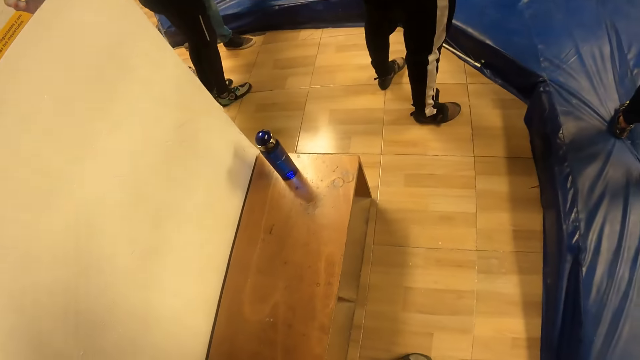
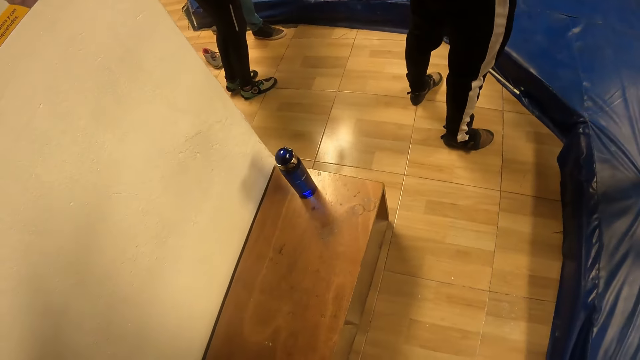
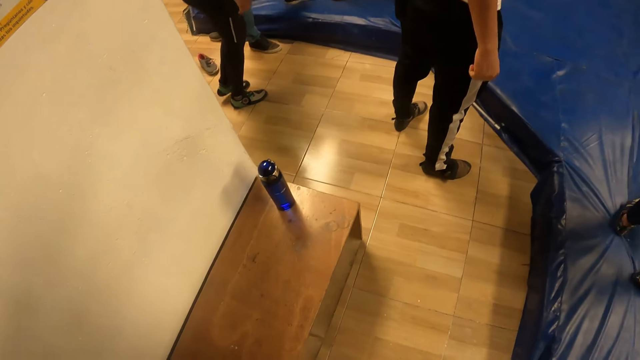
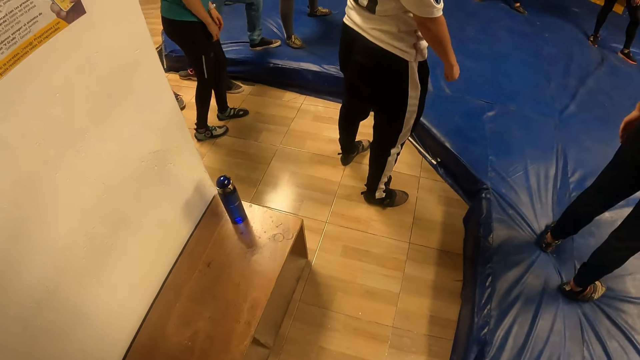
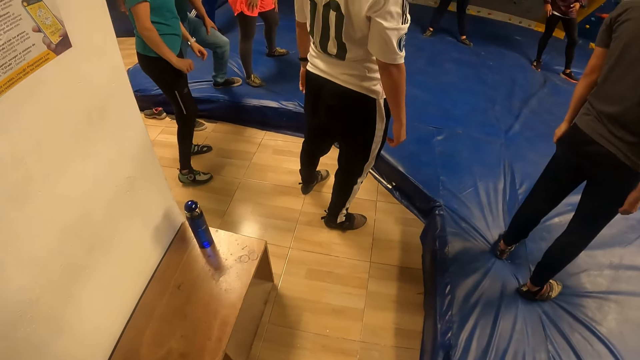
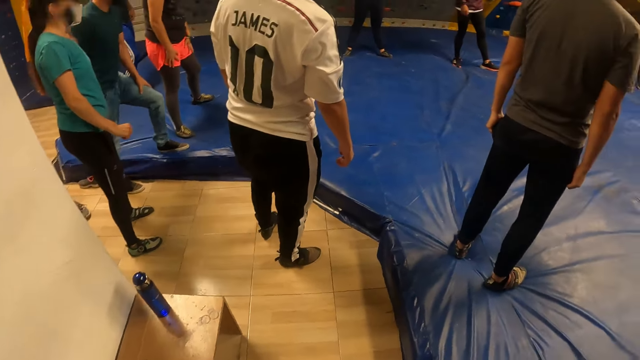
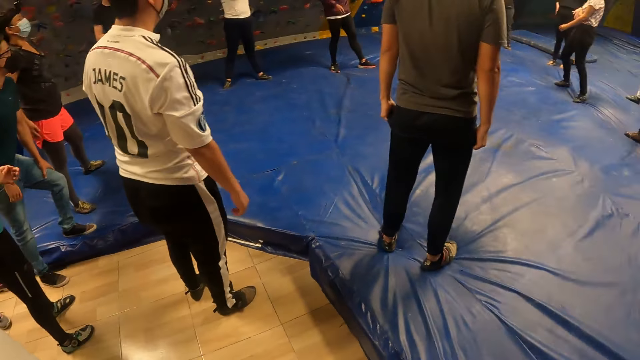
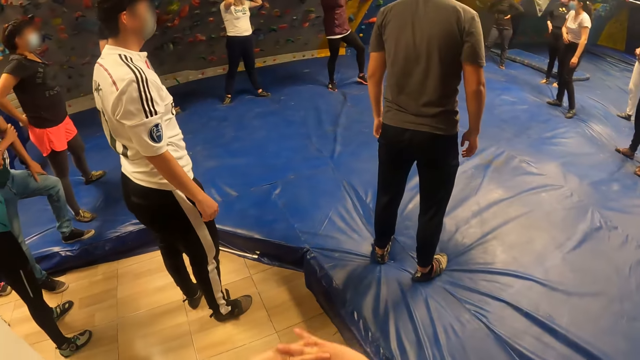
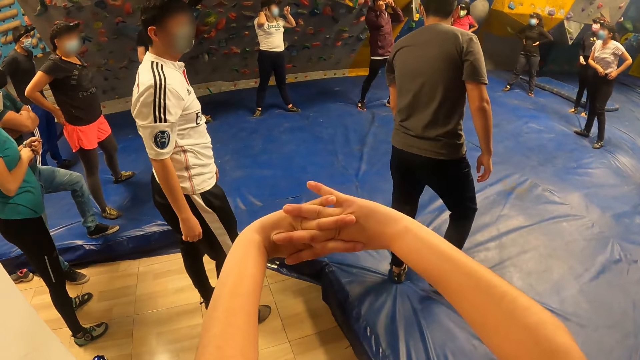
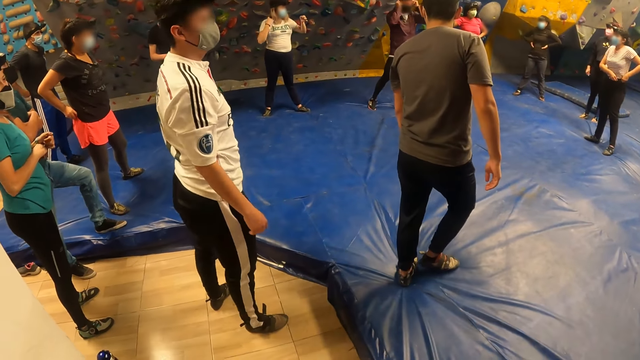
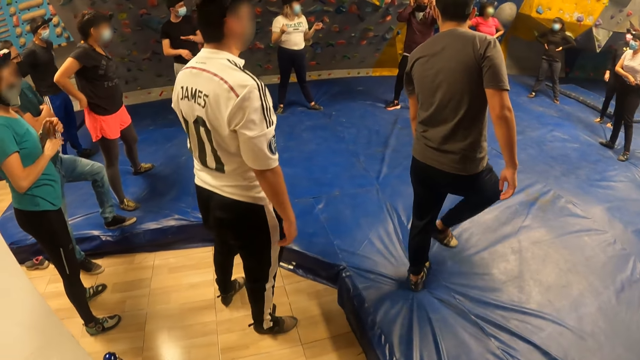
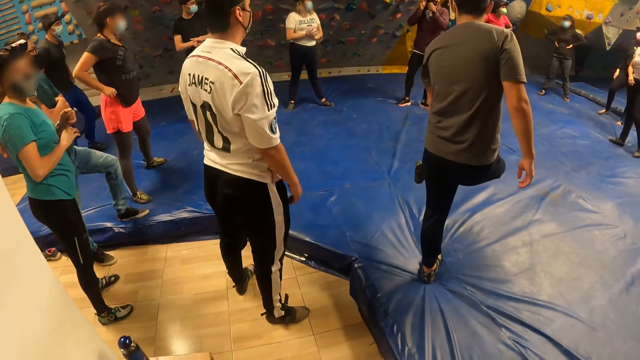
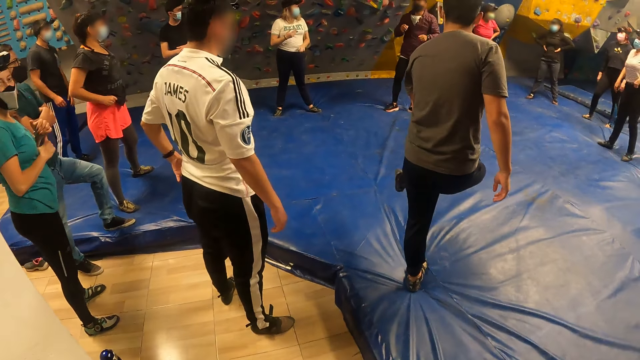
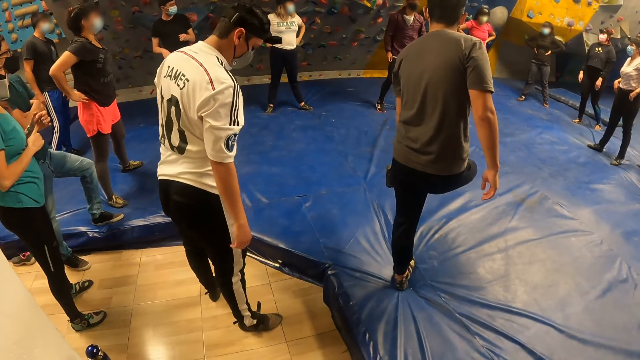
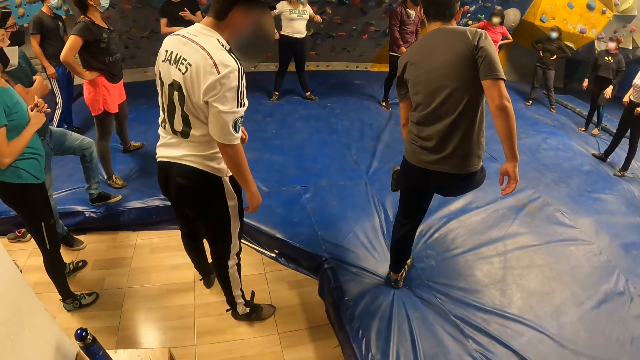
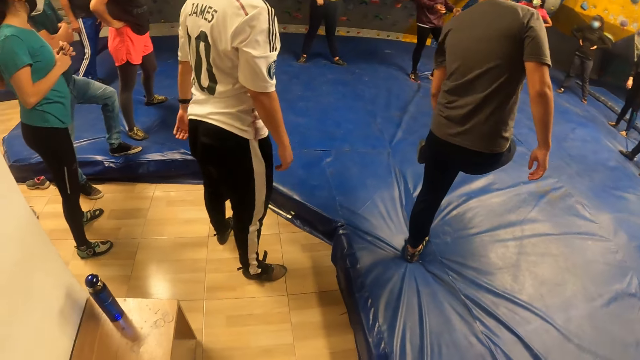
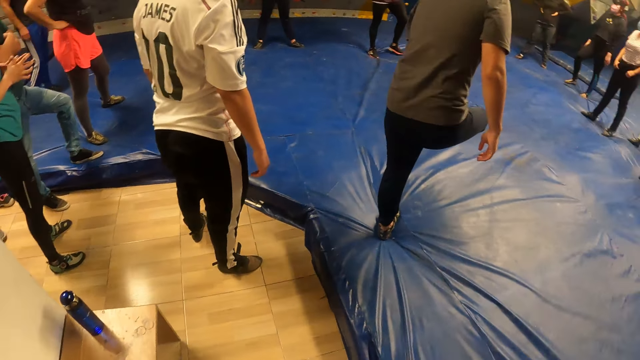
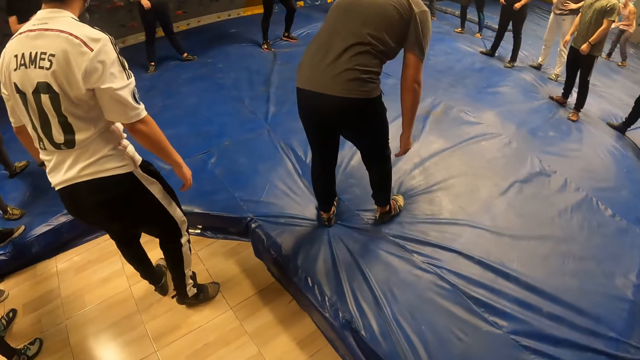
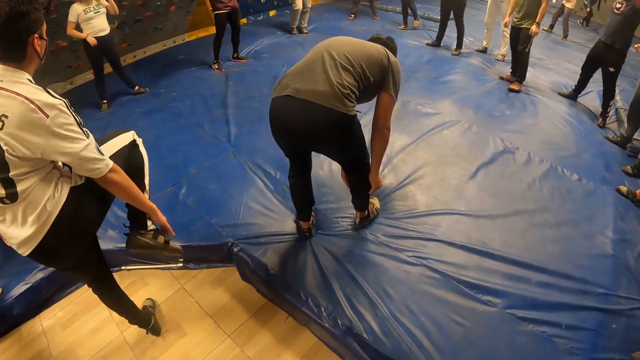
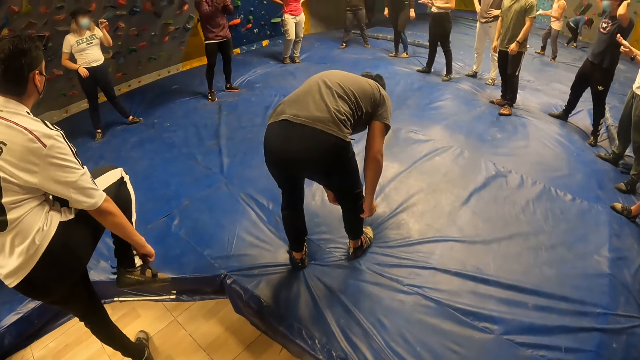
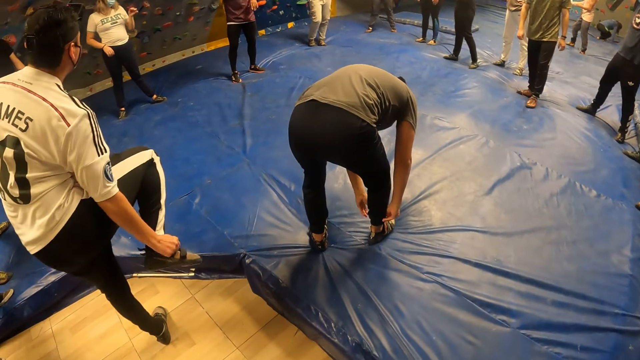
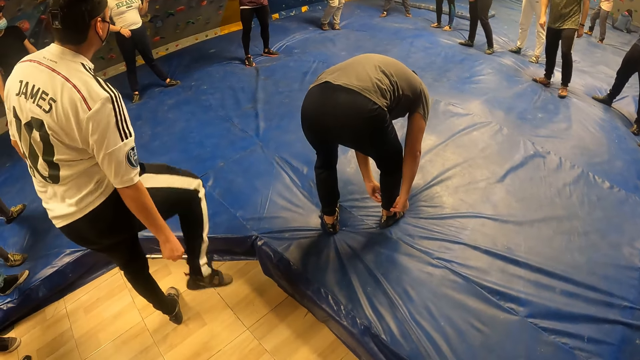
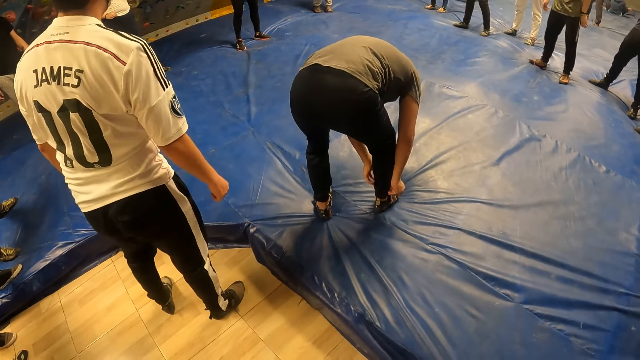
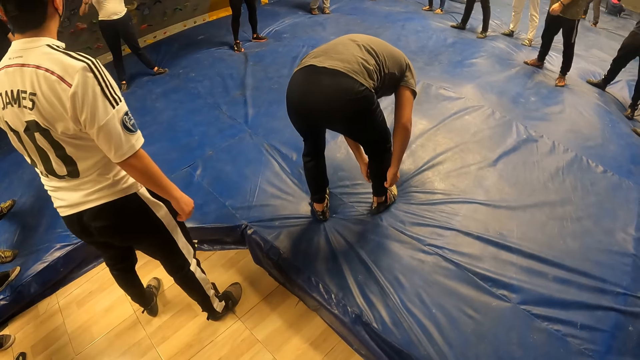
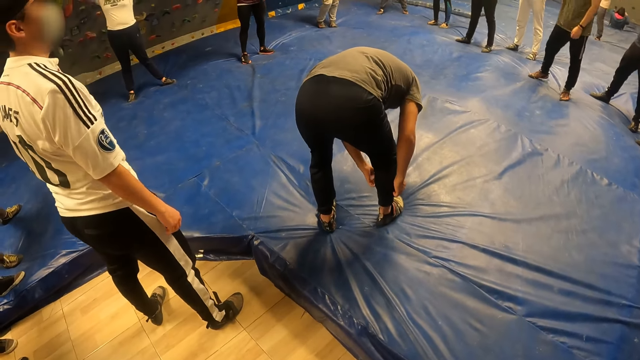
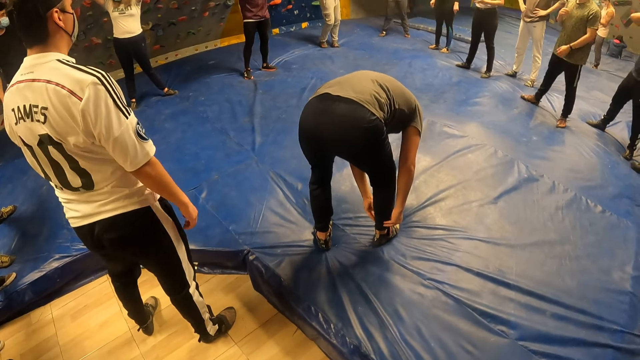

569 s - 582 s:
A man talks to the group of people. The camera wearer stares at the crowd. Another man adjusts a sneaker on his right leg with his left hand. Another man adjusts a sneaker on his right leg with his right hand.

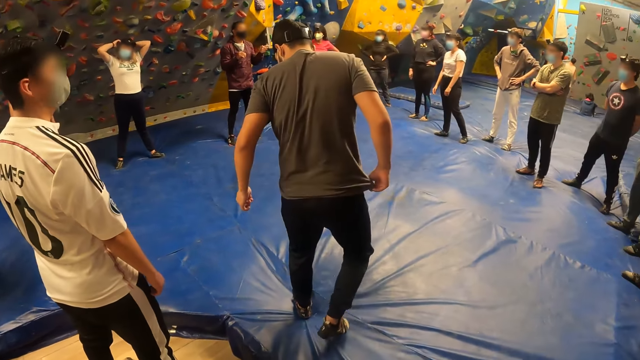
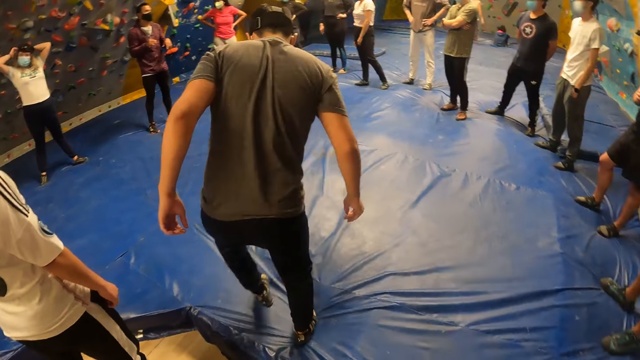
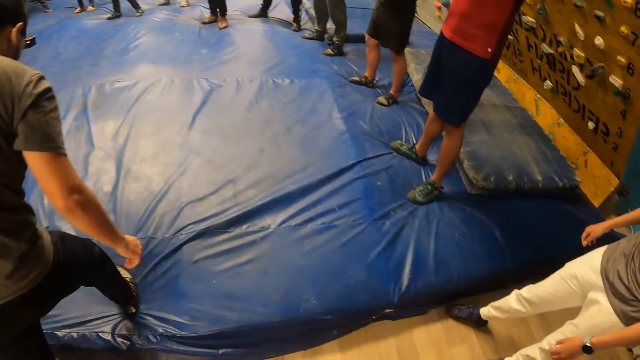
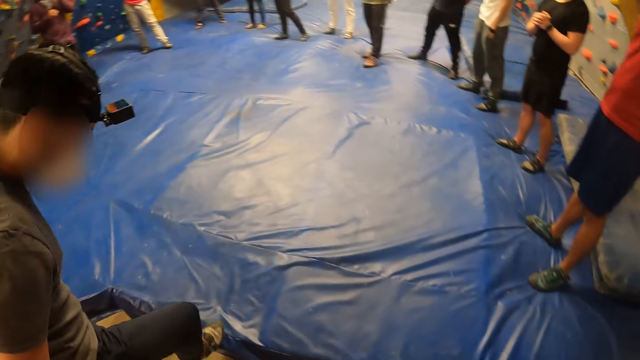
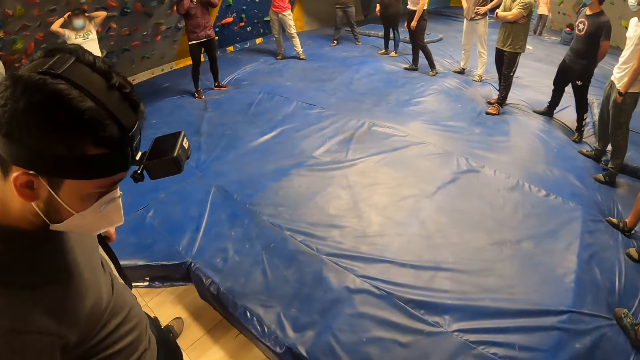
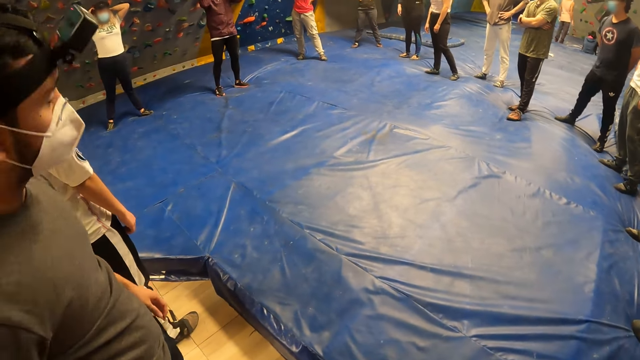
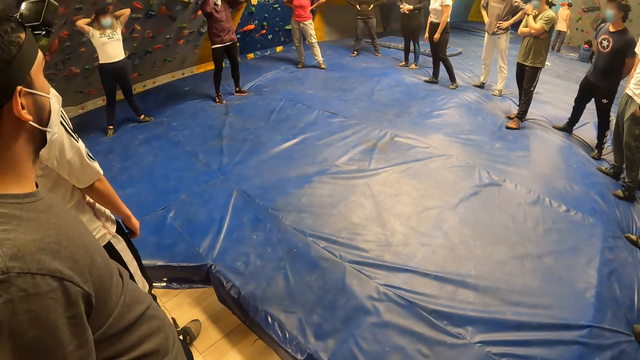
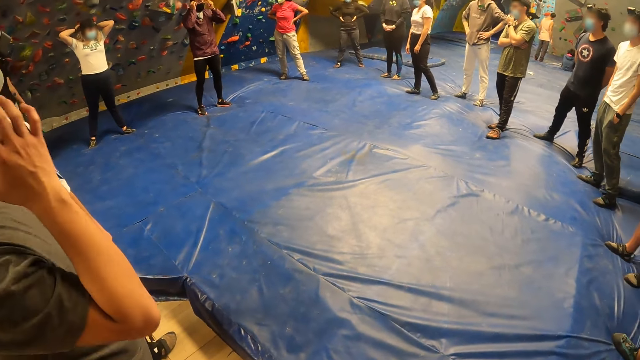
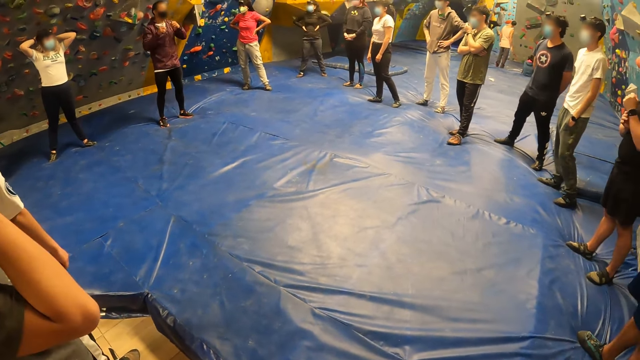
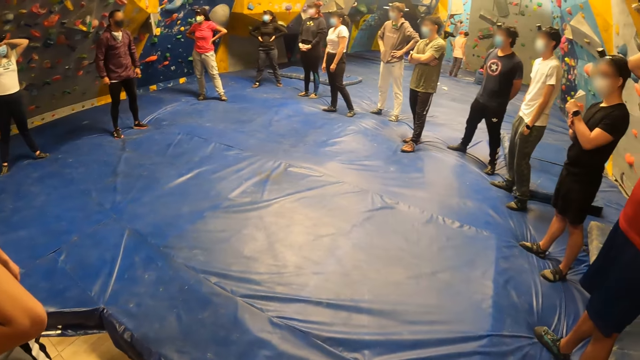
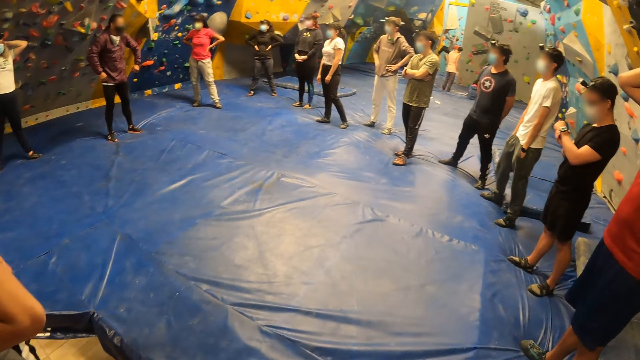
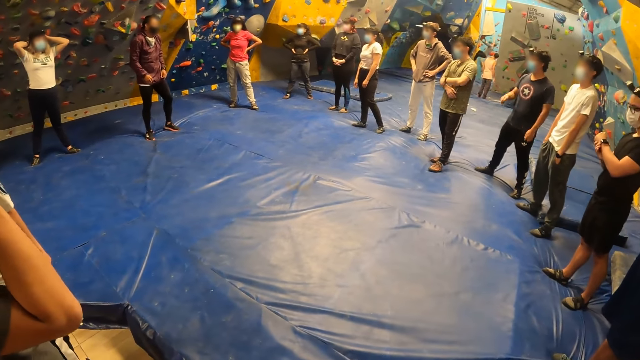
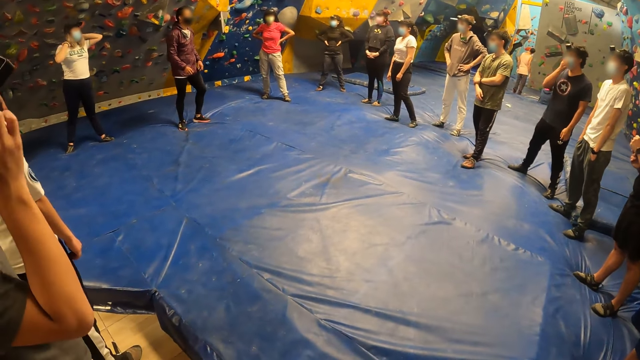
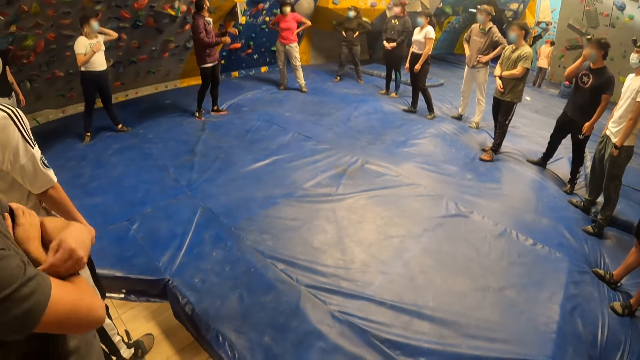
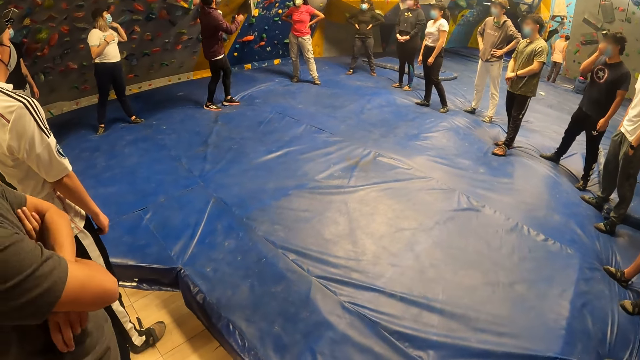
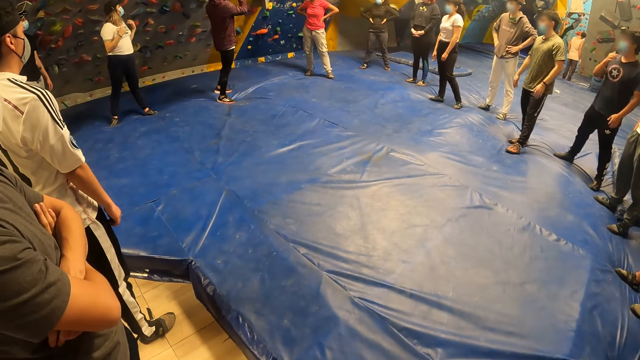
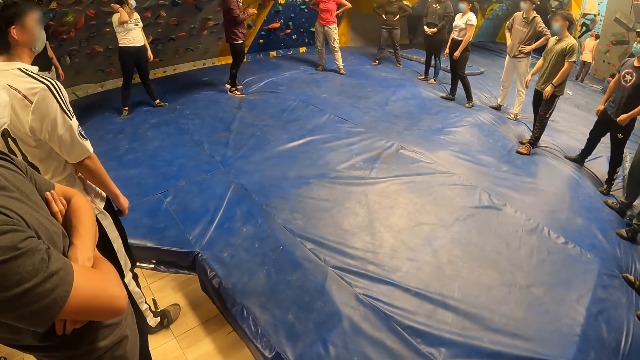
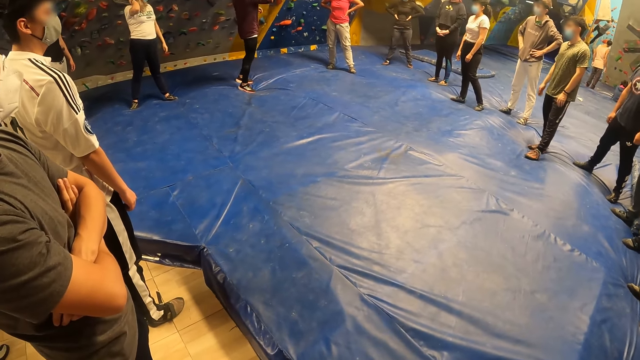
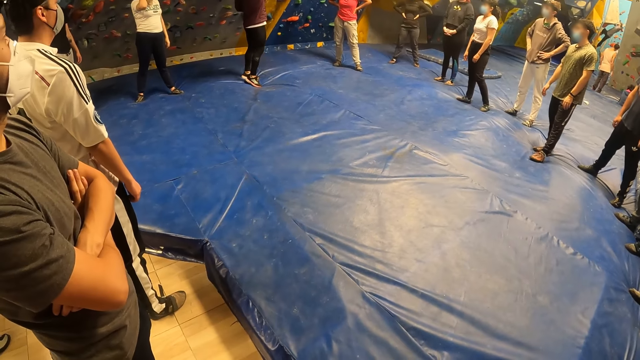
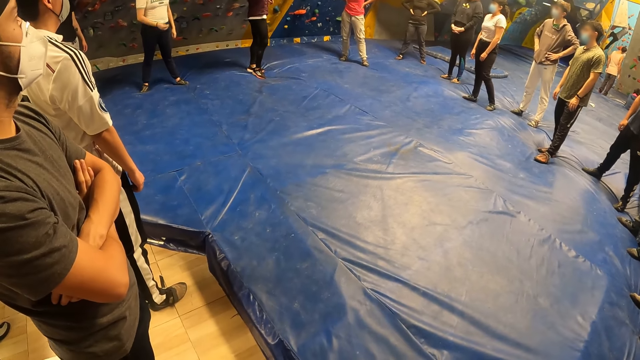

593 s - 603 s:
A man rock climbs.
